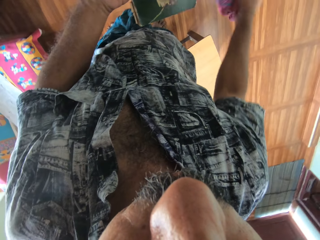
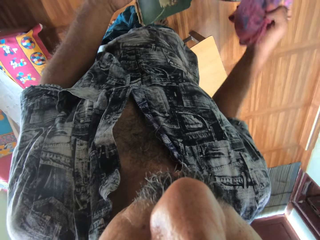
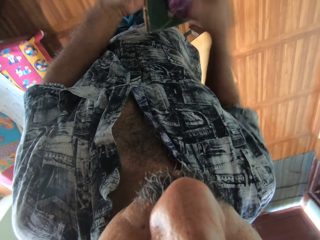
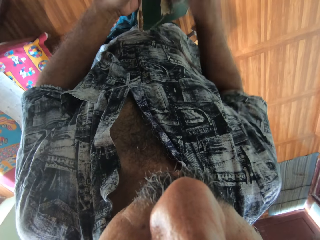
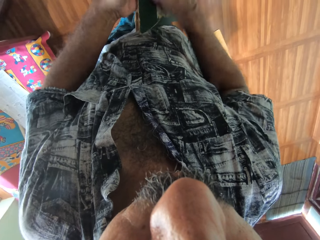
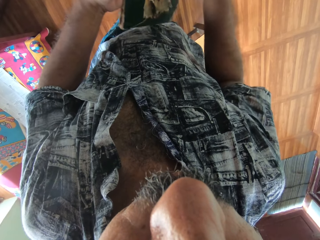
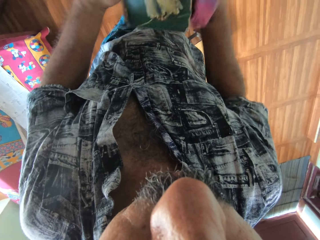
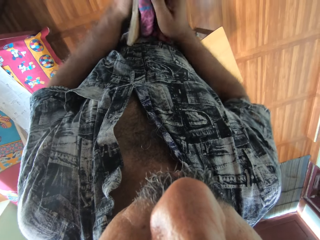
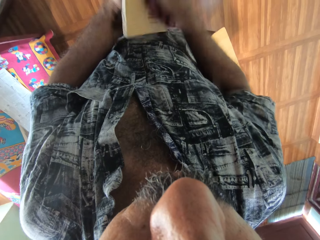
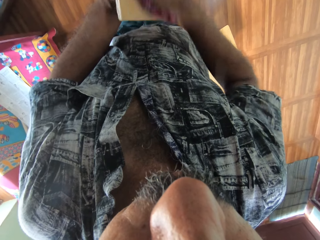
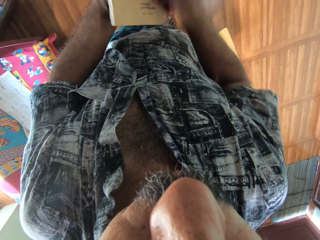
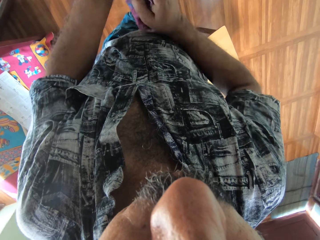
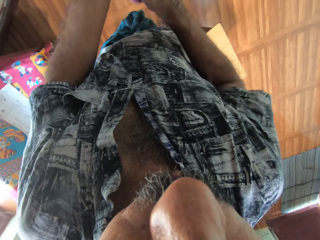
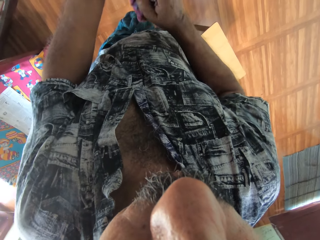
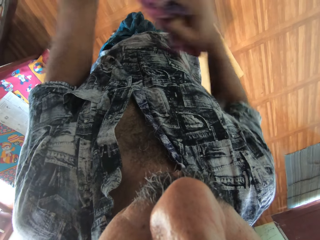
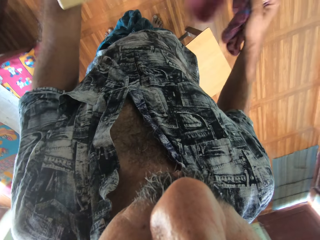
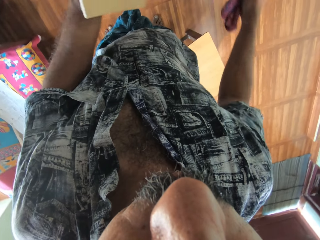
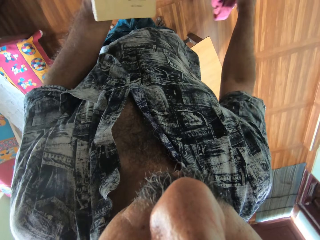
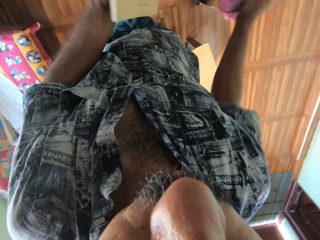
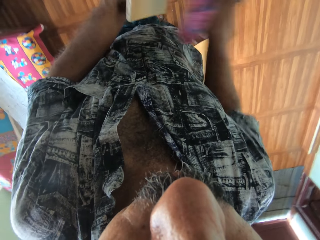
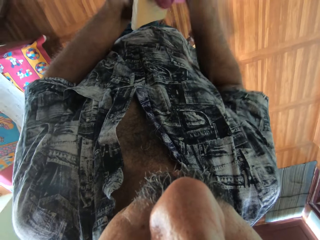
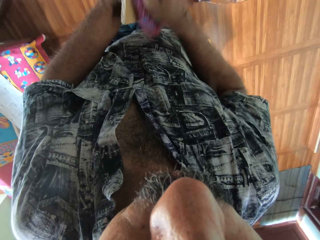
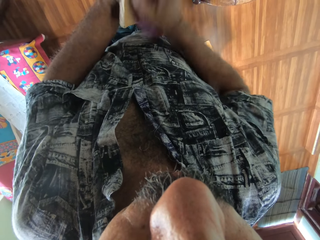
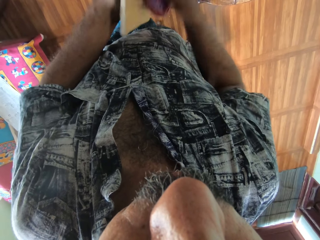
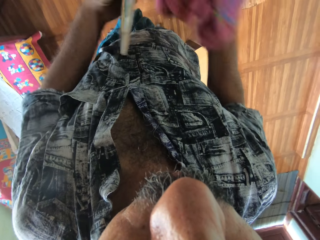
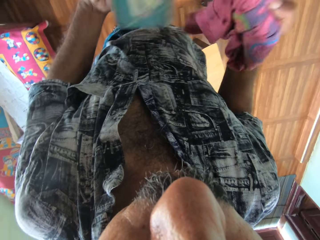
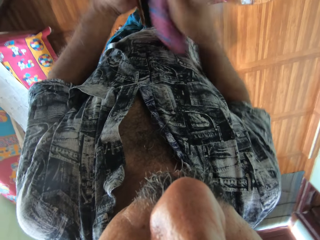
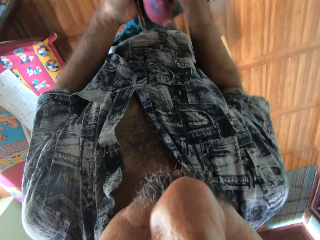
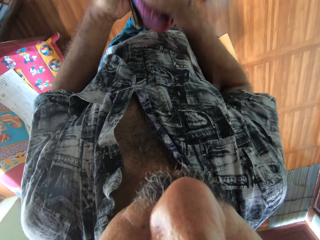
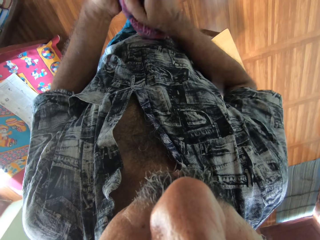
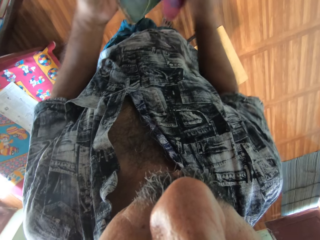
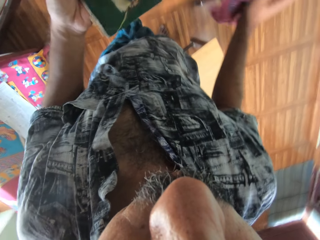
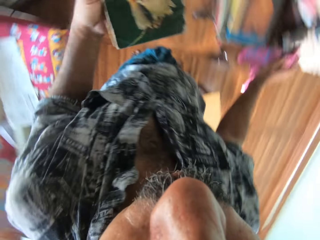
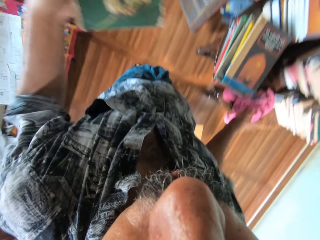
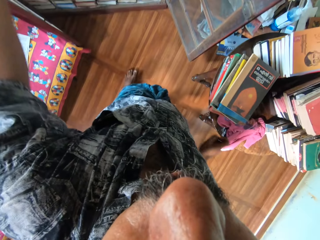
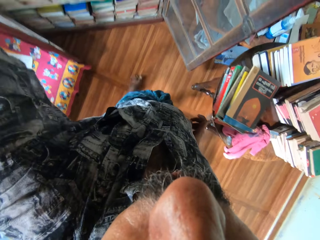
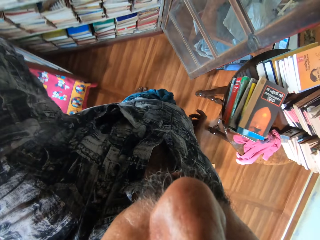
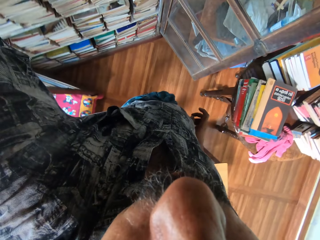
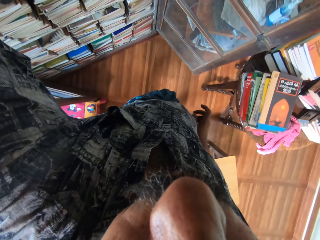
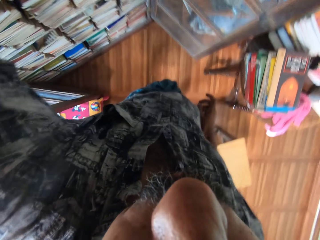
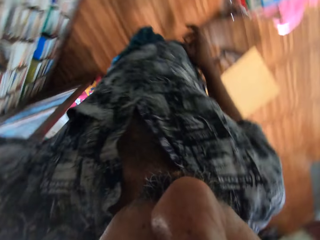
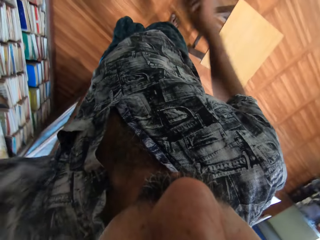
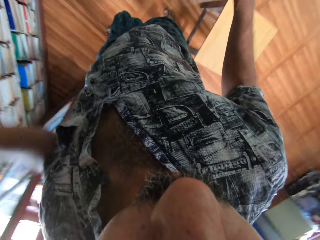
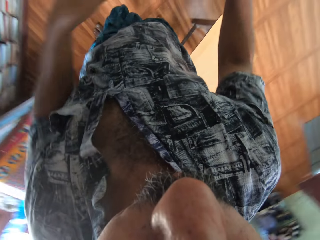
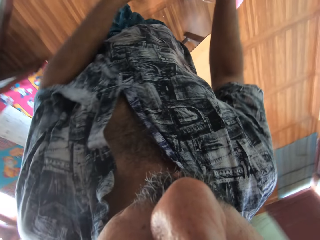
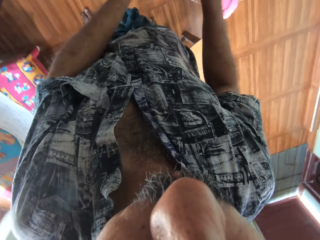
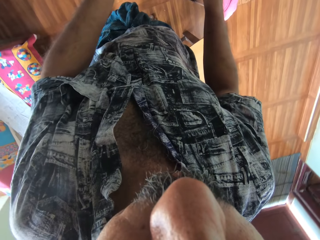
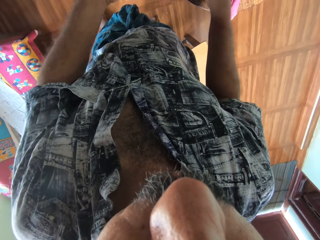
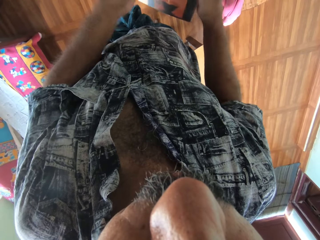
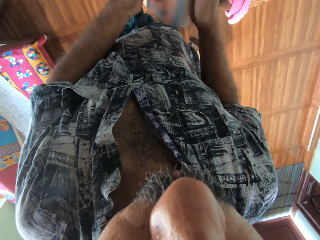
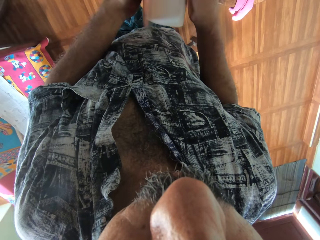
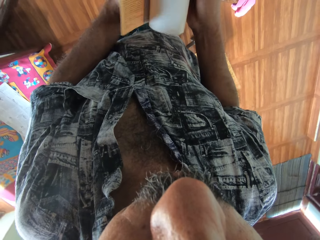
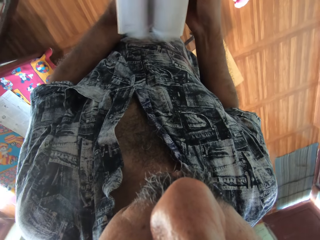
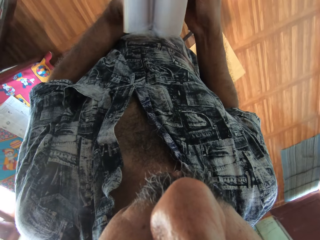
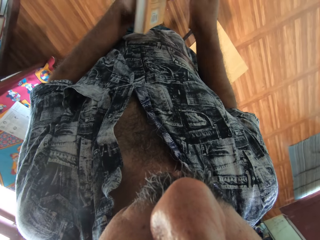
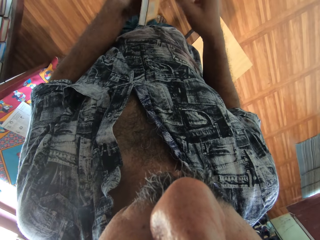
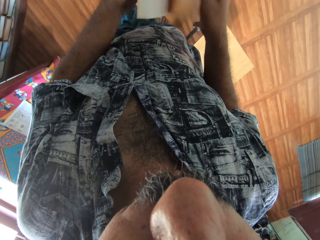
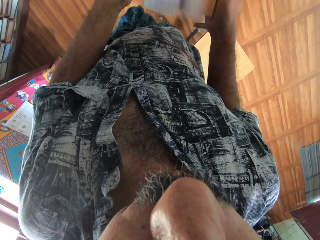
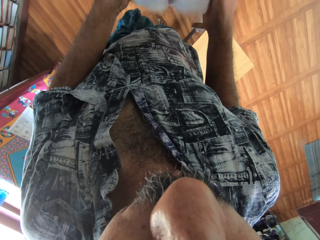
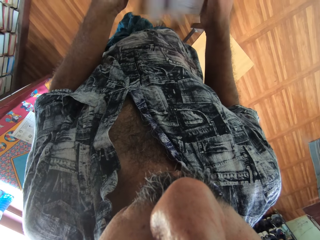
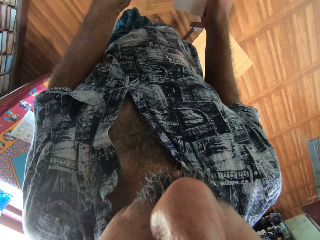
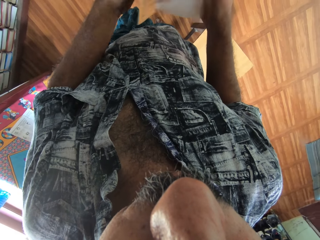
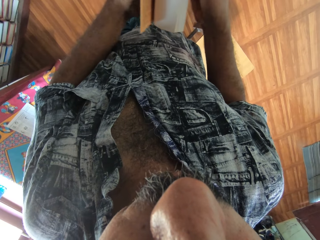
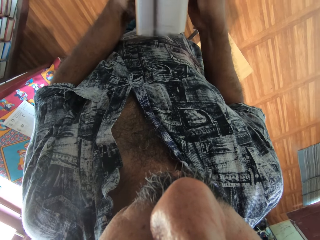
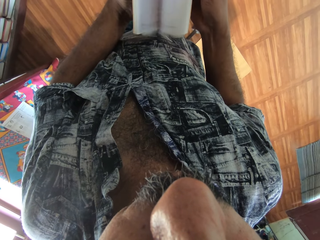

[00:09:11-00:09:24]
The camera wearer picks the cloth from the table with his right hand. He cleans the book with the cloth in his right hand. He cleans the book in his left hand with the napkin in his right hand. He turns the book in his left hand. He cleans the book in his left hand with the napkin in his right hand. He drops the napkin in his right hand on the table. He places the book in the cabinet. He flips the pages of a book in his hands. He picks the book. He flips the pages of the book in his hands. He does it again.

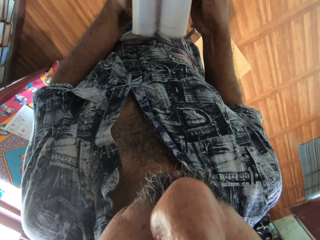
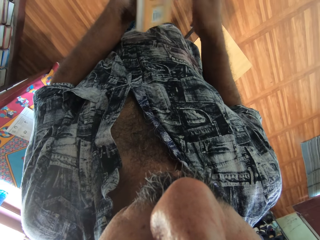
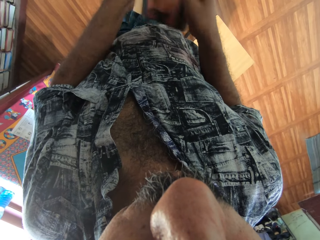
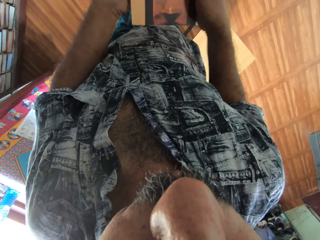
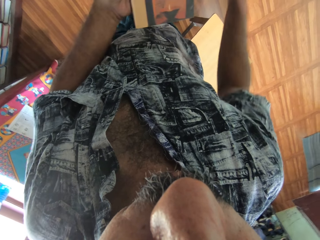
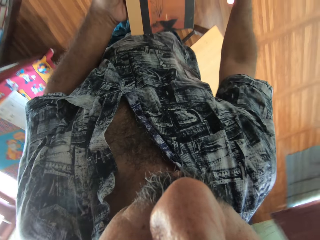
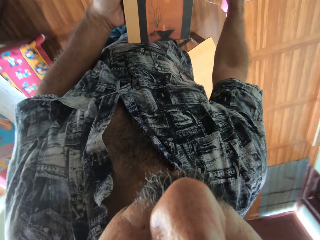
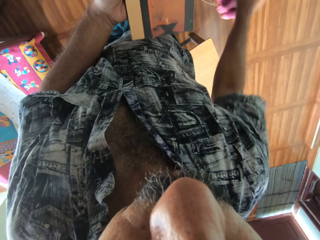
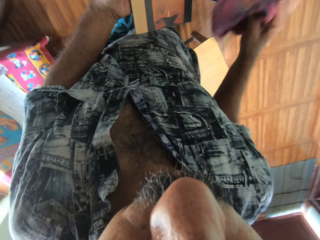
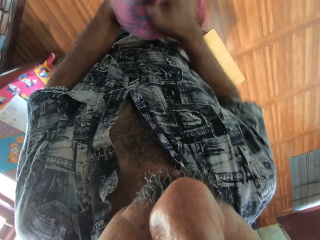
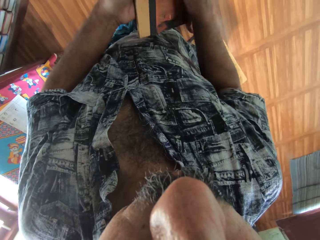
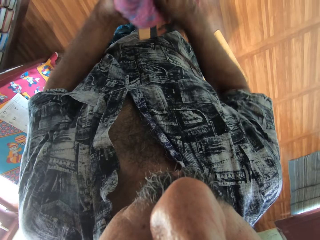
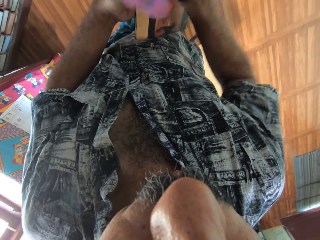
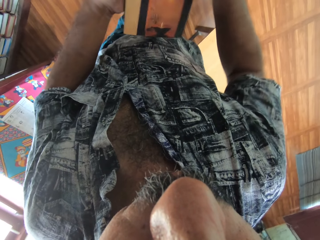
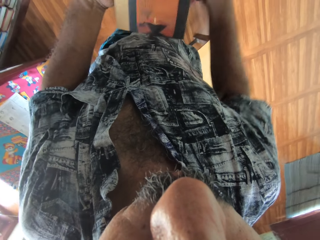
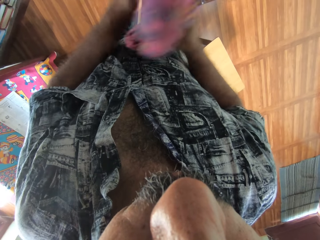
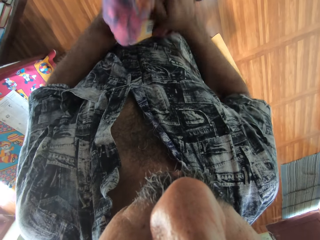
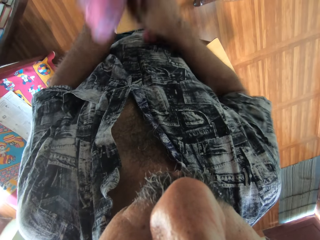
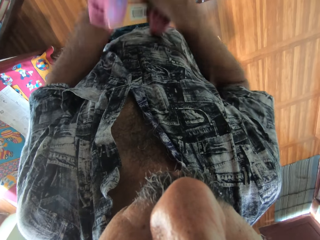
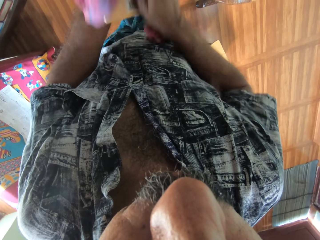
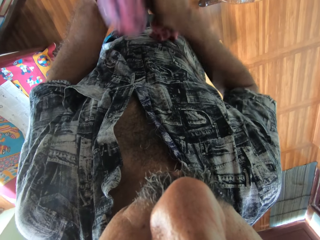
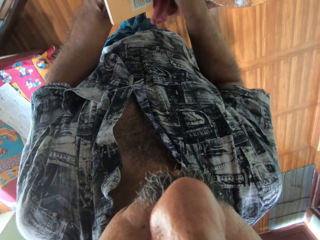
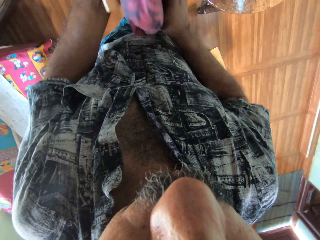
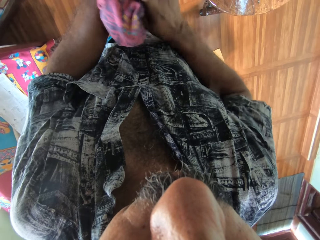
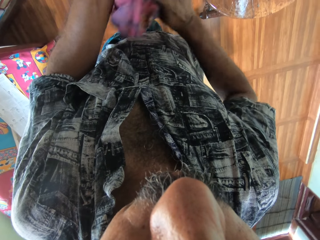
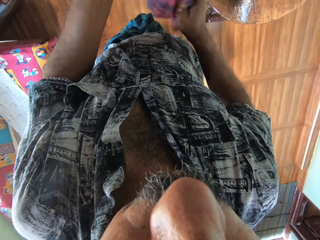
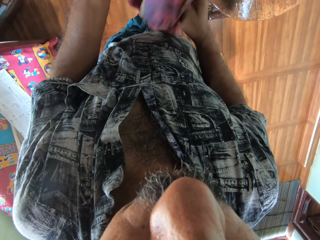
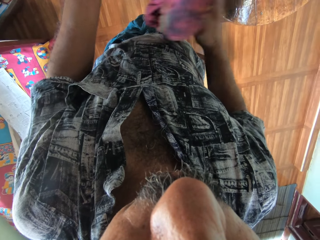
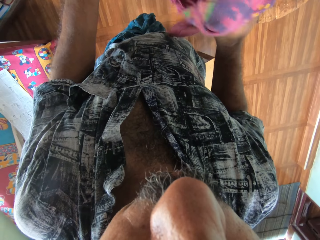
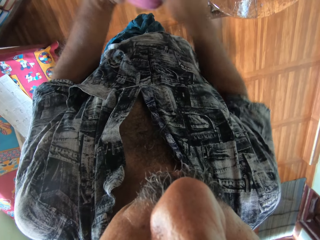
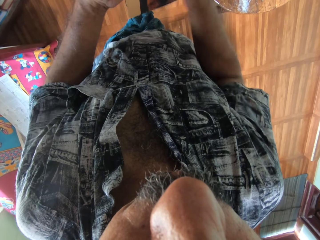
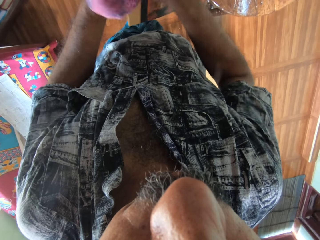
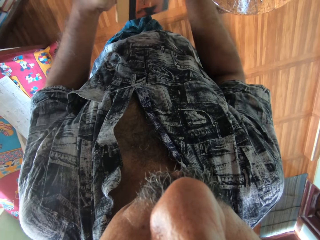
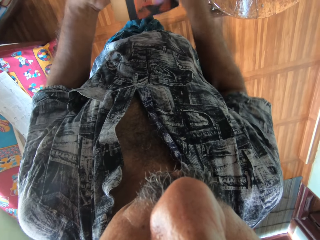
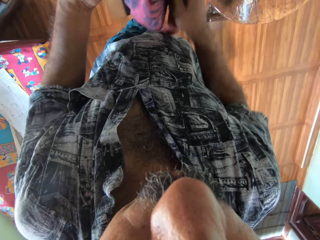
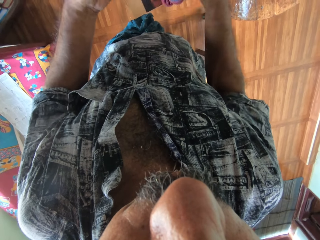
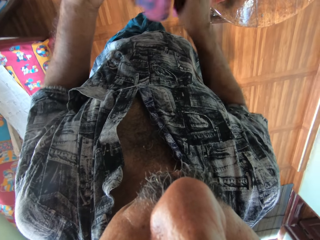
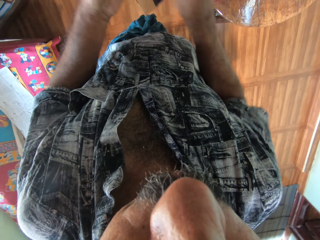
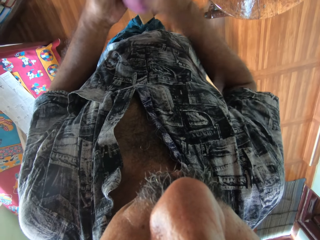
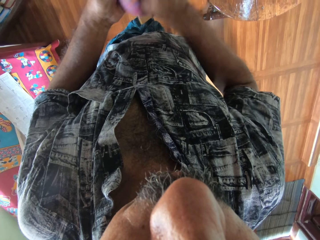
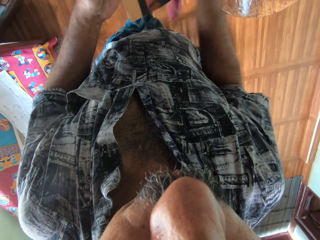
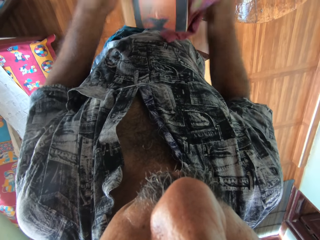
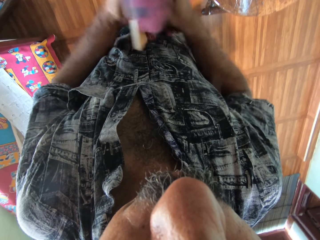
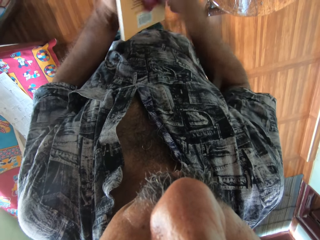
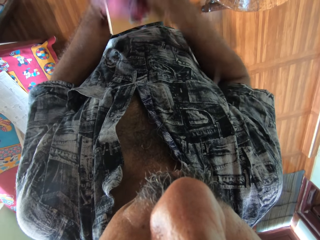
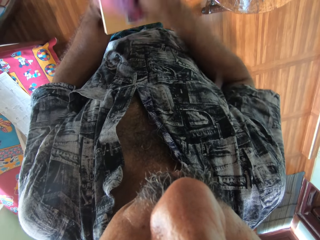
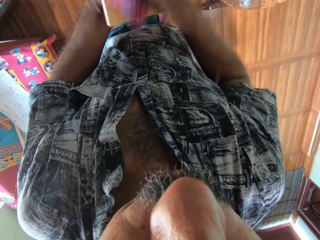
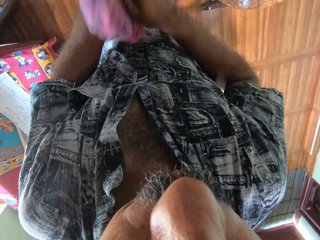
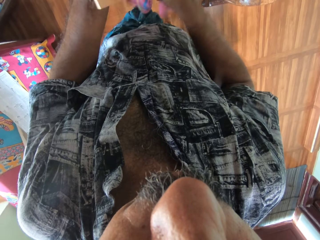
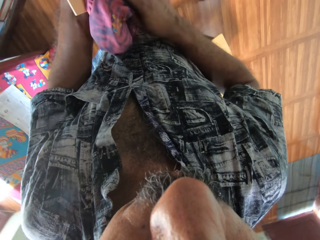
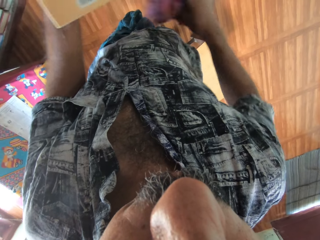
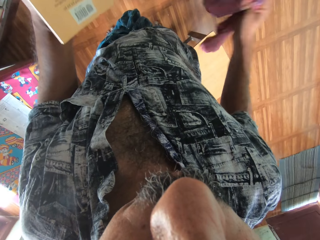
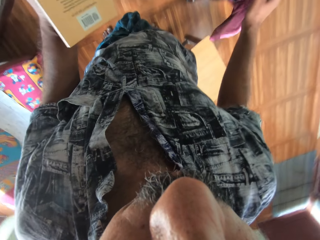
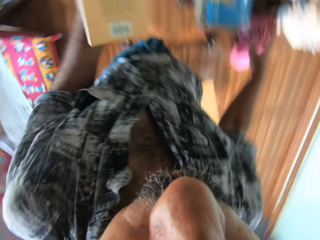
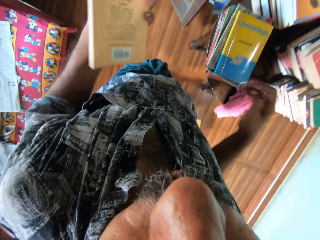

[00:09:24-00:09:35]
The camera wearer turns the book in his left hand. He picks the napkin from the table with his right hand. He cleans the book in his left hand with the napkin in his right hand. He turns the book in his left hand. He cleans the book in his left hand with the napkin in his right hand. He turns the book in his left hand. He cleans the book in his left hand with the napkin in his right hand. He drops the napkin in his right hand on the table.
